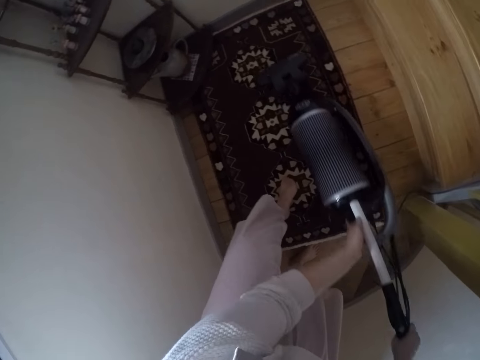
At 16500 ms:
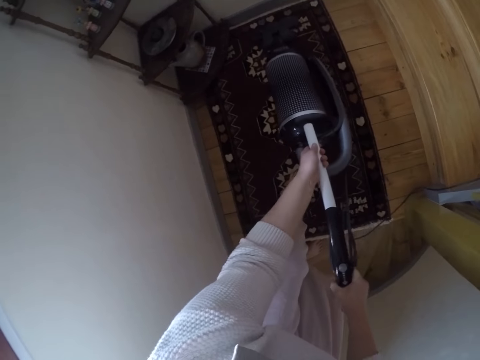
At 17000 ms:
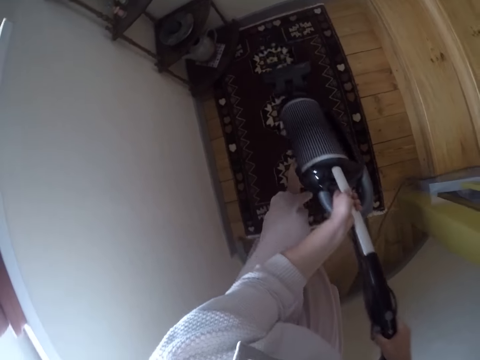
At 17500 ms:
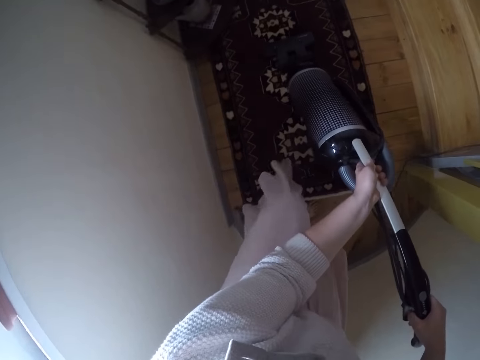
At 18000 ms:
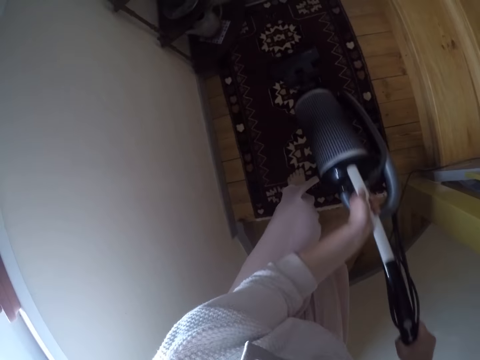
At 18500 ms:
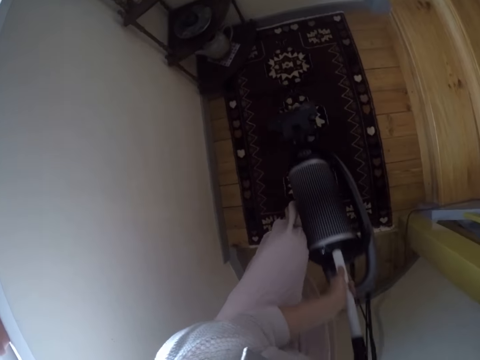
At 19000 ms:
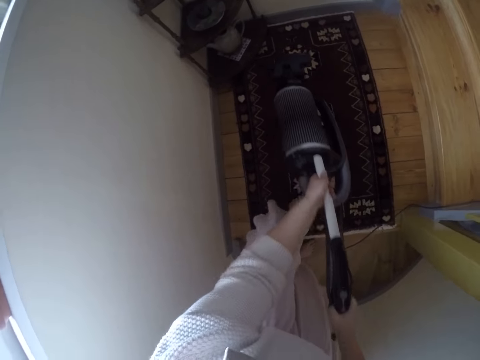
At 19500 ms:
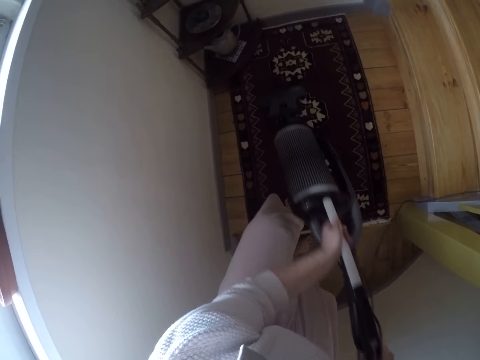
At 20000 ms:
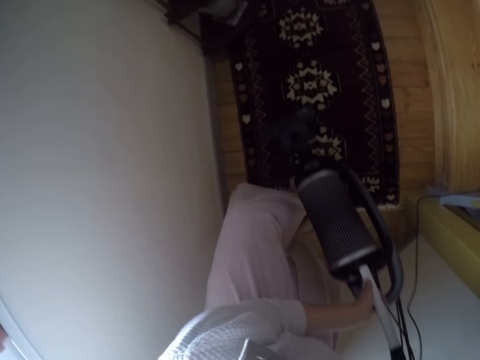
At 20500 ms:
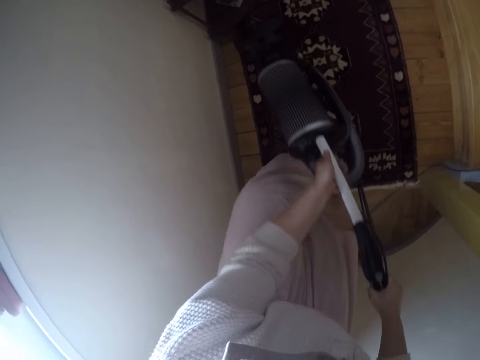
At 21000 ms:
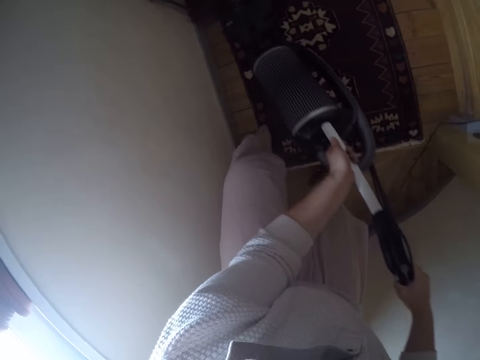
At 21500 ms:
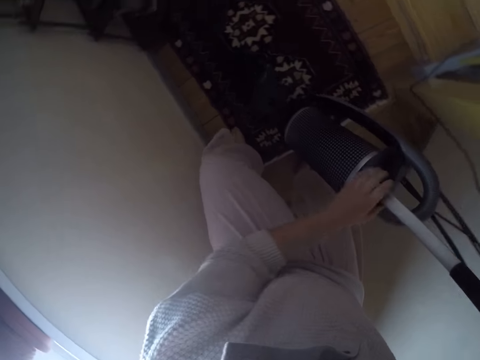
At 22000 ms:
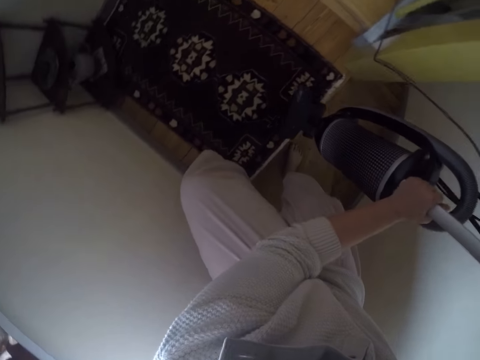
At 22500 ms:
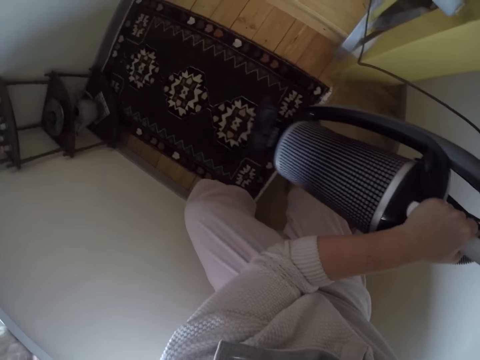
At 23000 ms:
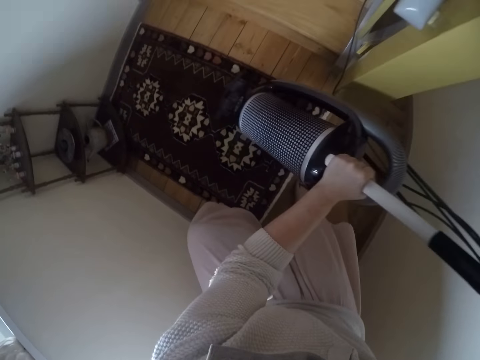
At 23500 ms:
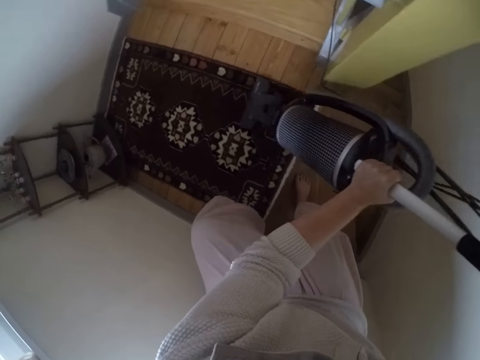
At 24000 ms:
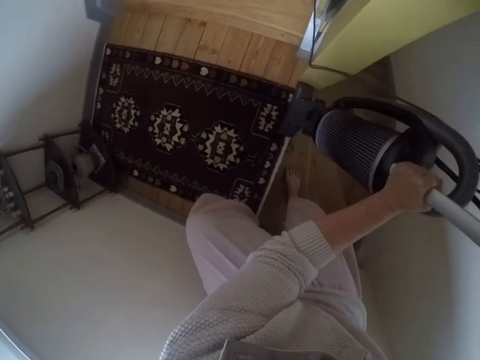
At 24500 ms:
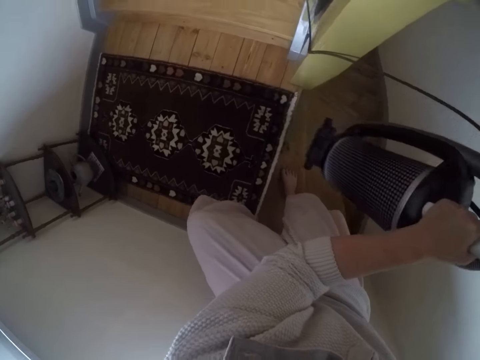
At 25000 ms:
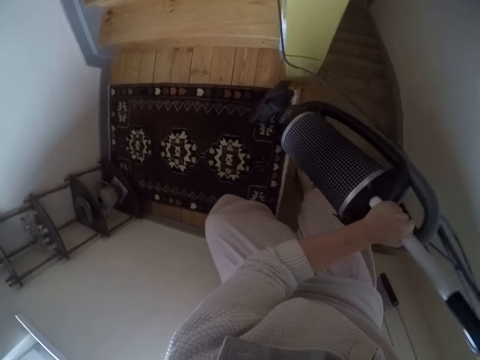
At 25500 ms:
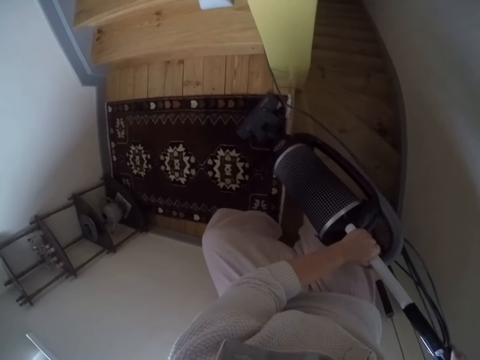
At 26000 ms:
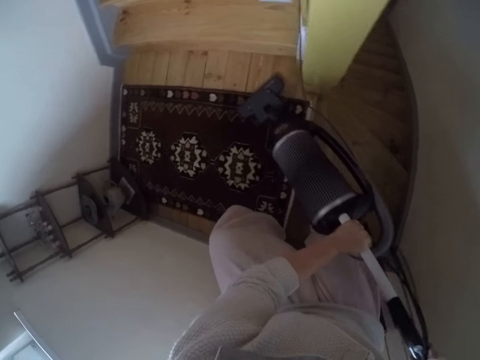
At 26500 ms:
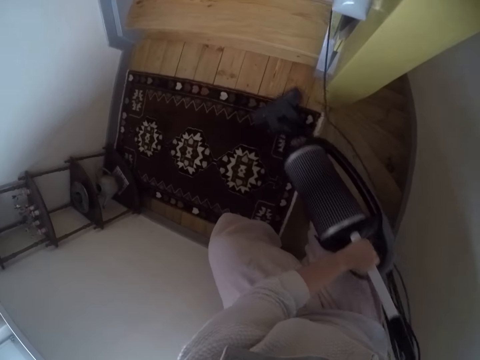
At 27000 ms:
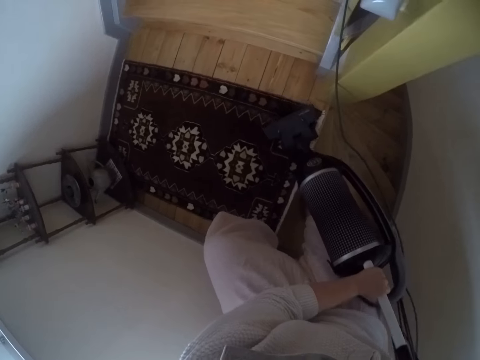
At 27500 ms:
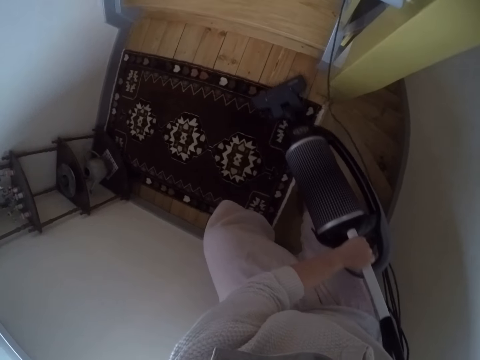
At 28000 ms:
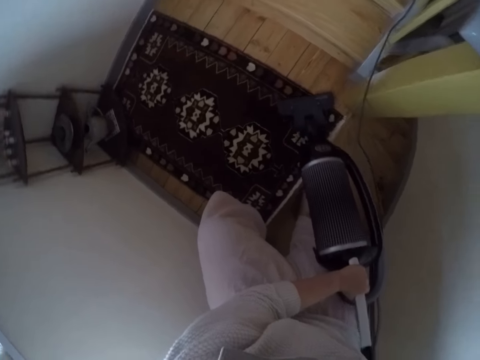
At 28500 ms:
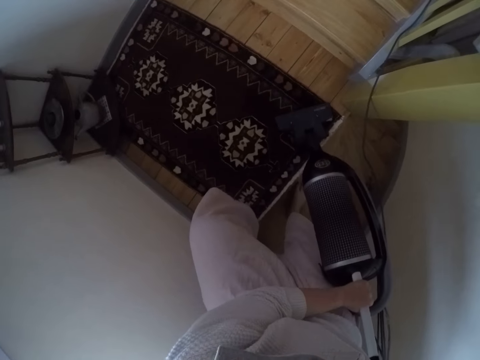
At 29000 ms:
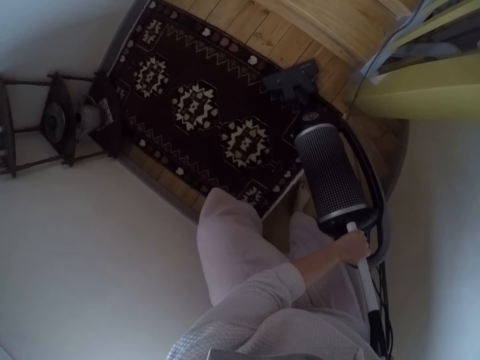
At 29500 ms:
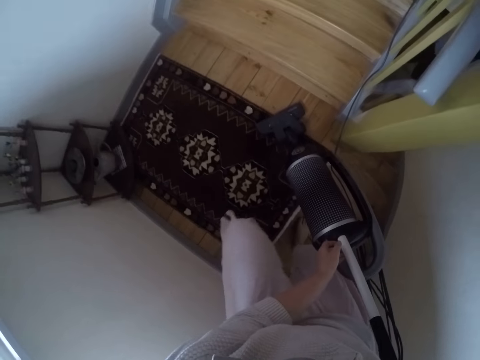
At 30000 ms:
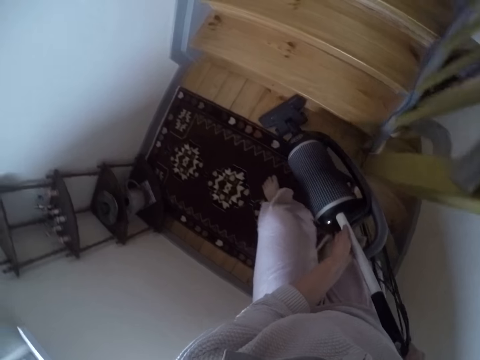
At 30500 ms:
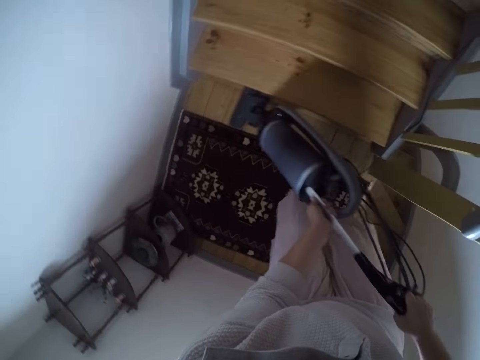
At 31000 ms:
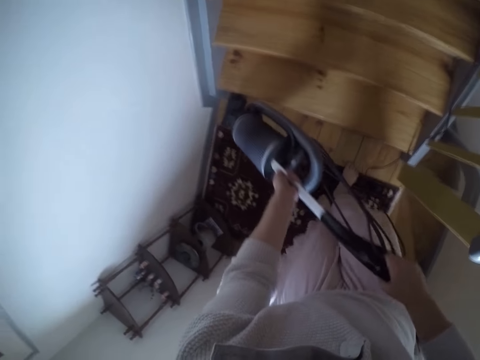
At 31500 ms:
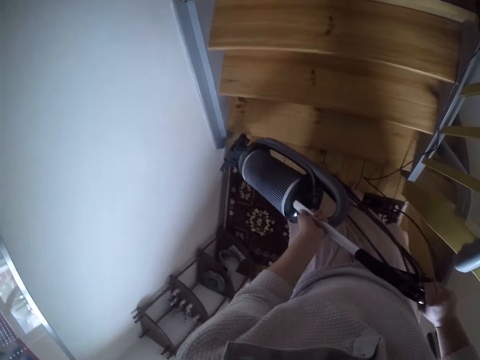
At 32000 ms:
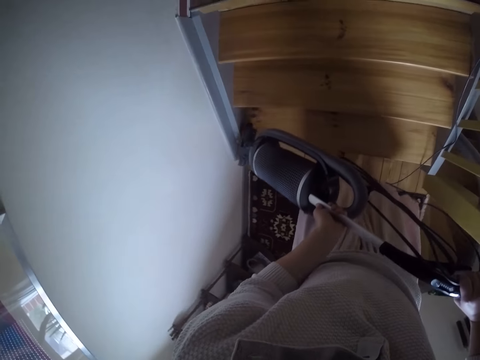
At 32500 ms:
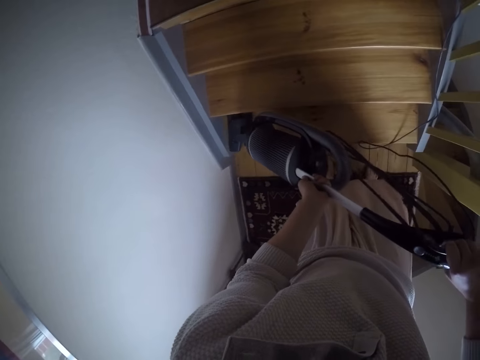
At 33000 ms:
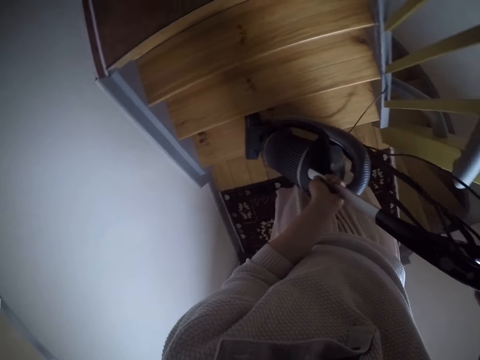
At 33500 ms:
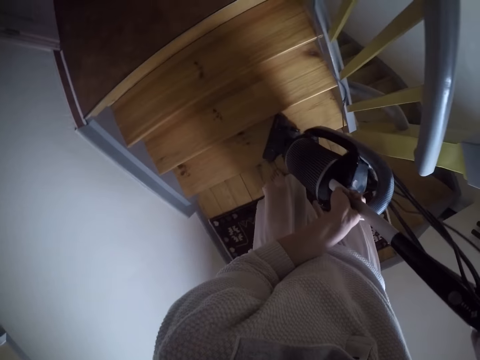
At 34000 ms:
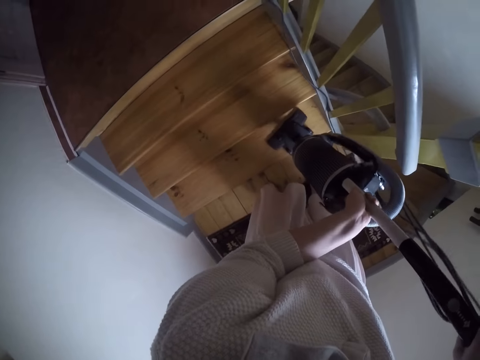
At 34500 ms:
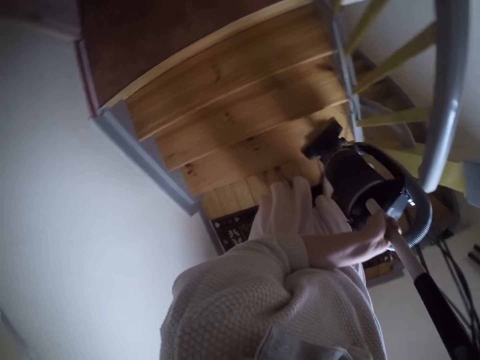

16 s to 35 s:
The camera wearer adjusts the floor mat with her left leg. She cleans the floor mat with the vacuum cleaner. She cleans the floor with the vacuum cleaner. She cleans the first stair with the vacuum cleaner.

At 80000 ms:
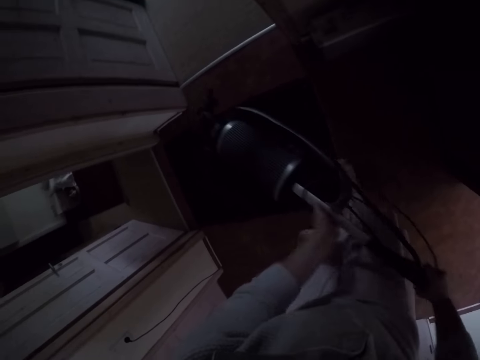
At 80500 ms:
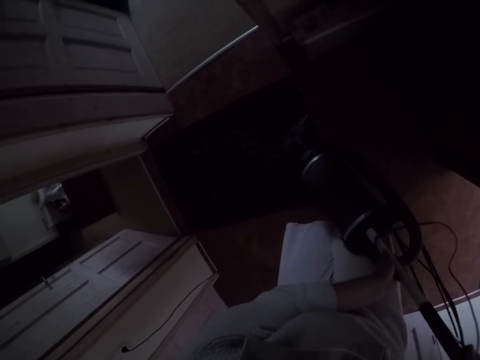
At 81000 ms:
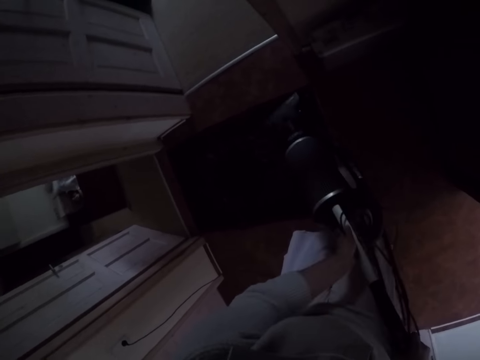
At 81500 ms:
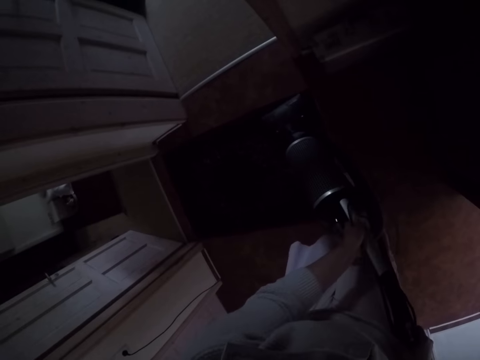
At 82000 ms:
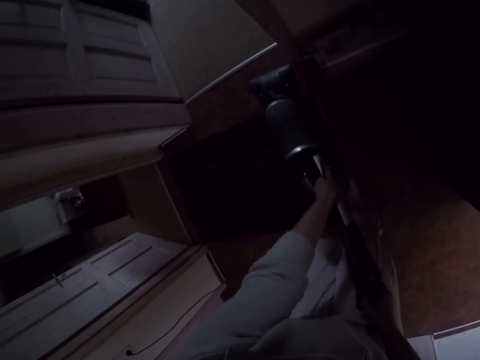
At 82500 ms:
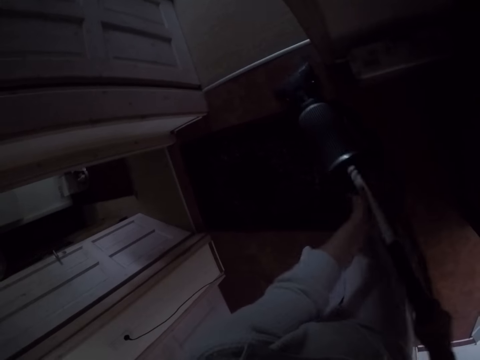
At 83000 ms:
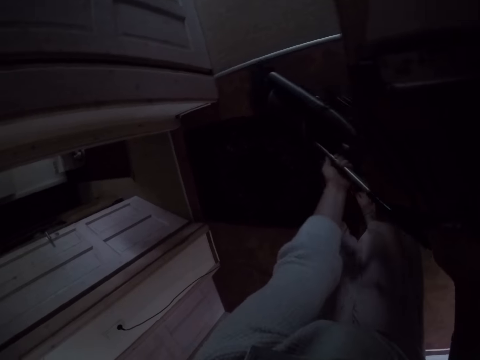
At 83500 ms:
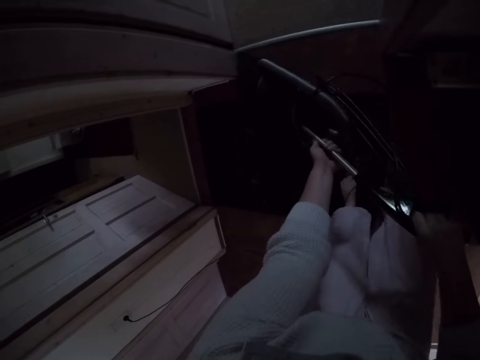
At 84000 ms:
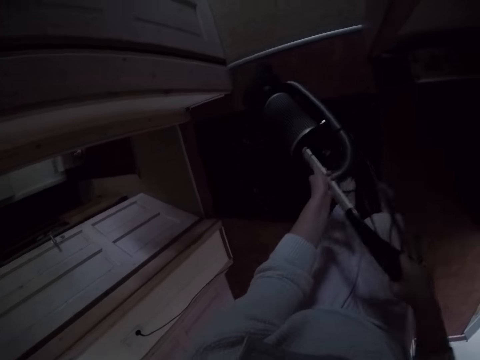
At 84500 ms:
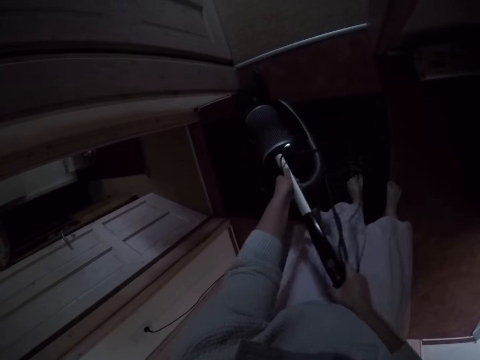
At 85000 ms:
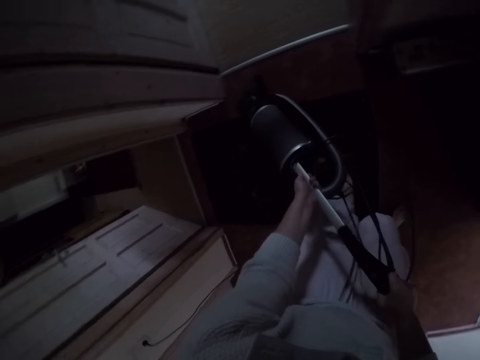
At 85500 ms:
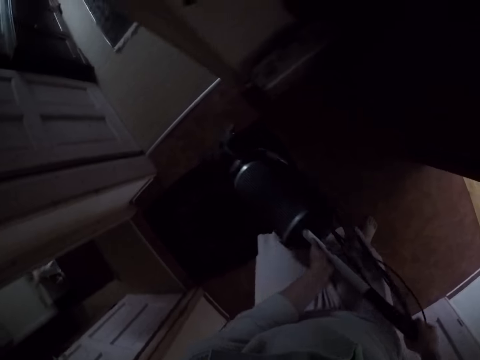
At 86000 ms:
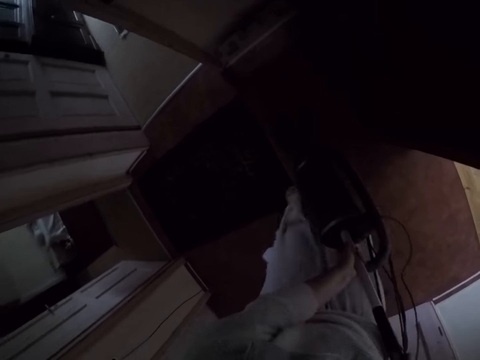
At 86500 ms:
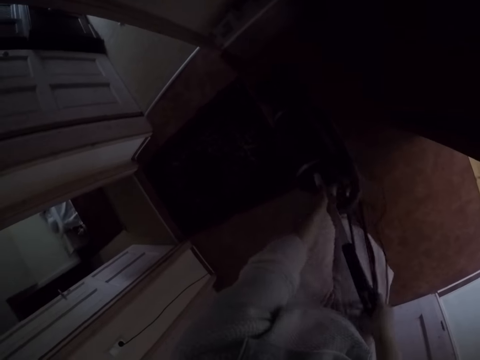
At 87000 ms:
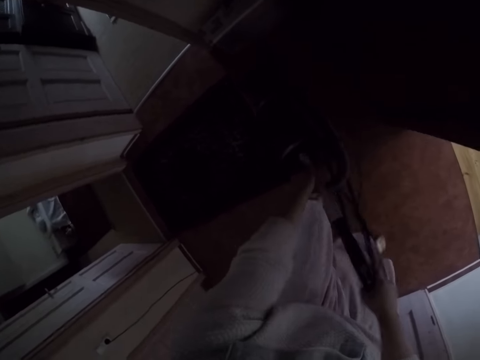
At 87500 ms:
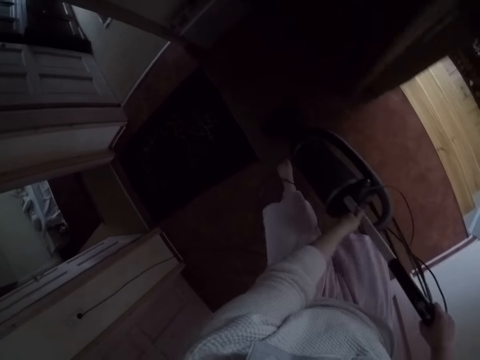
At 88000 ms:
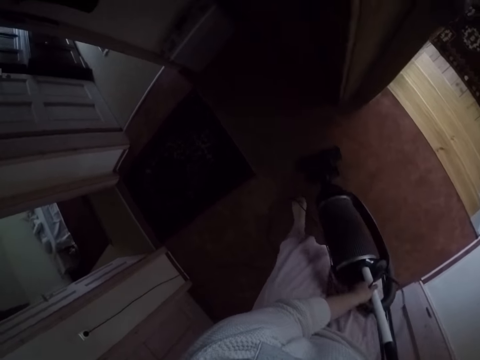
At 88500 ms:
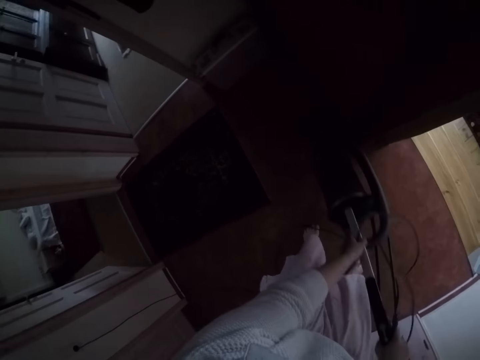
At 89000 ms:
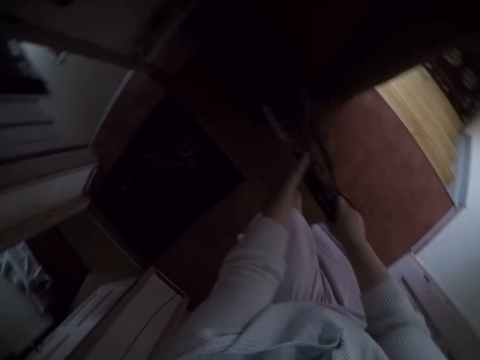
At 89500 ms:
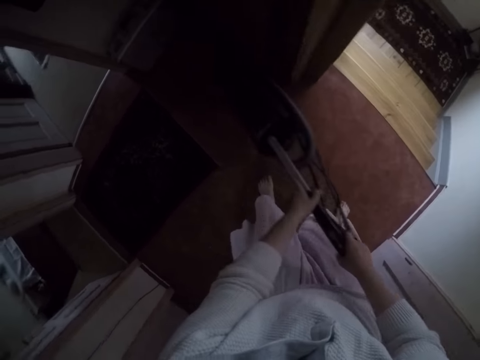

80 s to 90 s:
The camera wearer cleans the floor with the vacuum cleaner.
